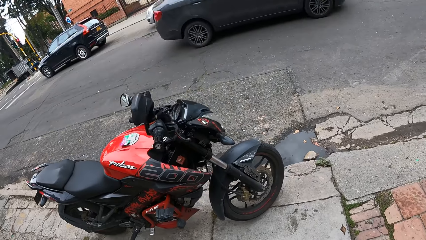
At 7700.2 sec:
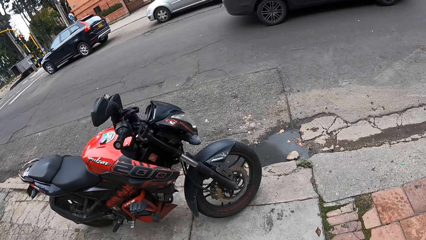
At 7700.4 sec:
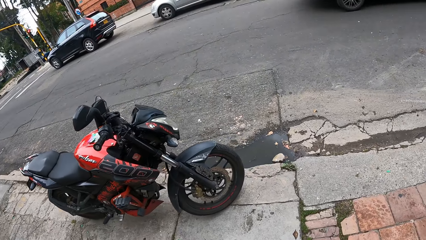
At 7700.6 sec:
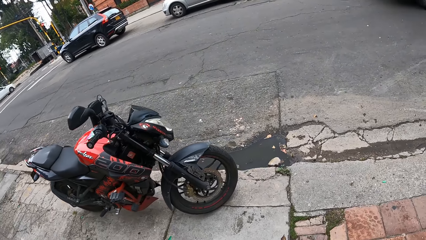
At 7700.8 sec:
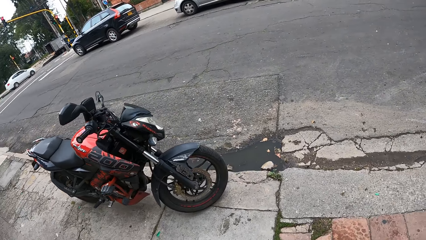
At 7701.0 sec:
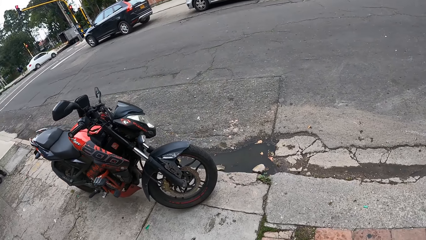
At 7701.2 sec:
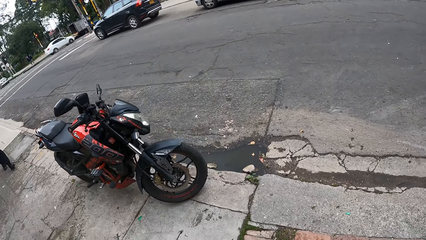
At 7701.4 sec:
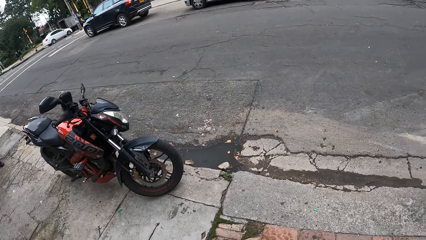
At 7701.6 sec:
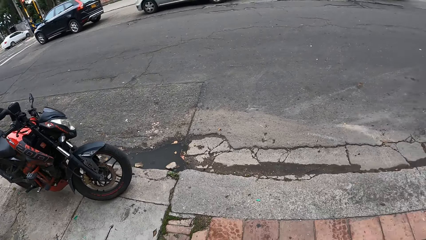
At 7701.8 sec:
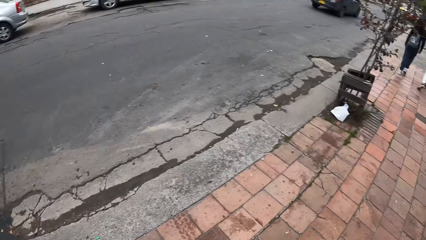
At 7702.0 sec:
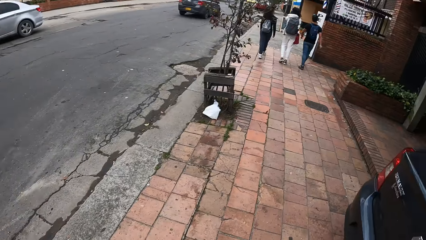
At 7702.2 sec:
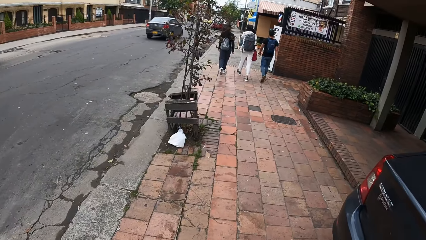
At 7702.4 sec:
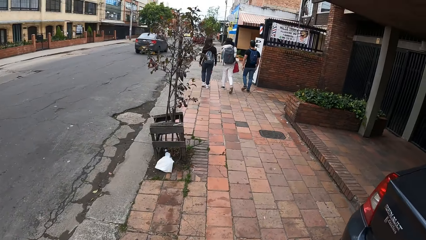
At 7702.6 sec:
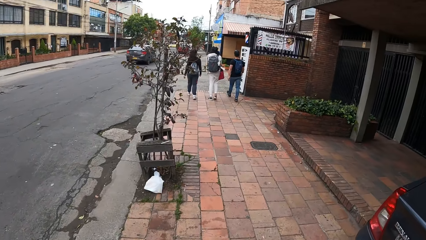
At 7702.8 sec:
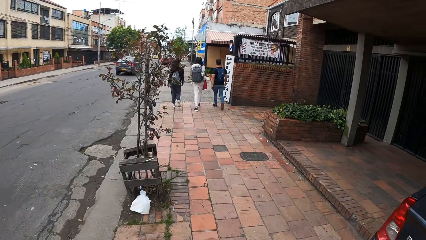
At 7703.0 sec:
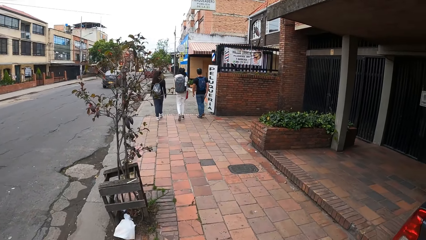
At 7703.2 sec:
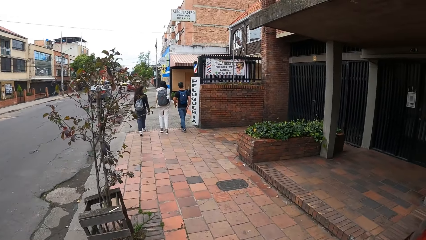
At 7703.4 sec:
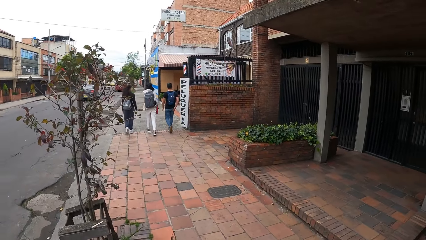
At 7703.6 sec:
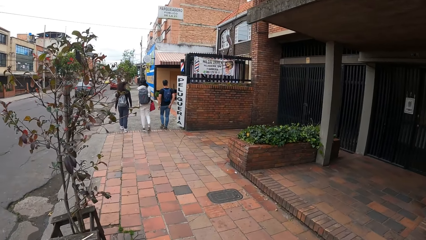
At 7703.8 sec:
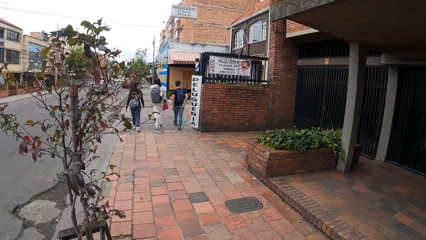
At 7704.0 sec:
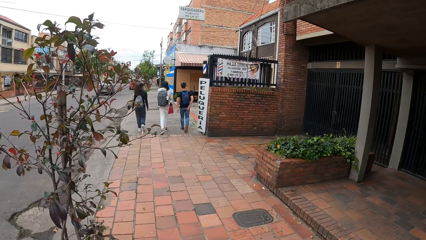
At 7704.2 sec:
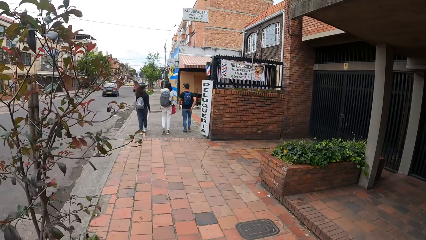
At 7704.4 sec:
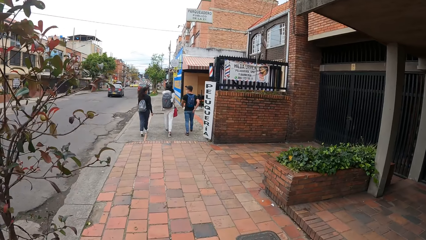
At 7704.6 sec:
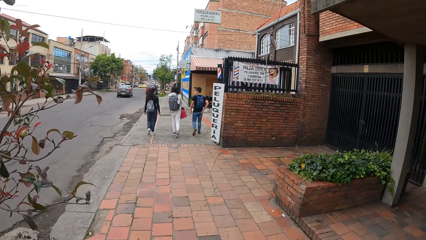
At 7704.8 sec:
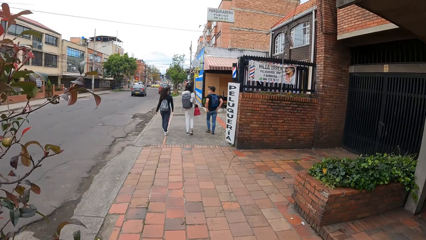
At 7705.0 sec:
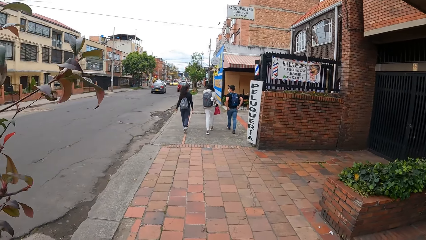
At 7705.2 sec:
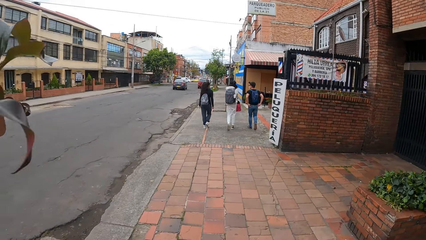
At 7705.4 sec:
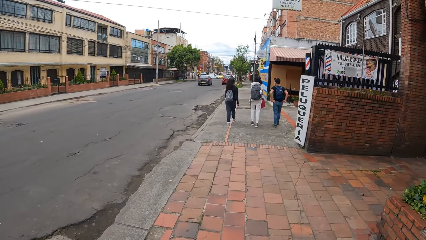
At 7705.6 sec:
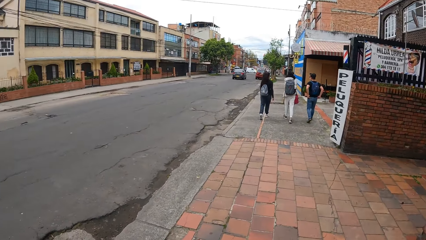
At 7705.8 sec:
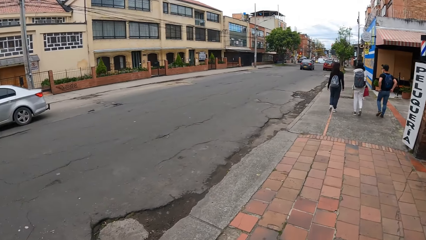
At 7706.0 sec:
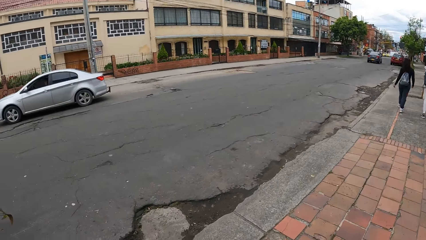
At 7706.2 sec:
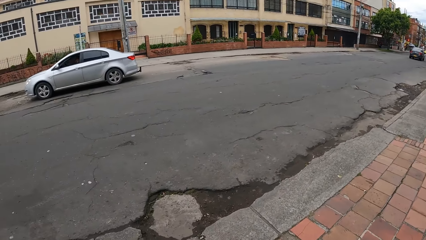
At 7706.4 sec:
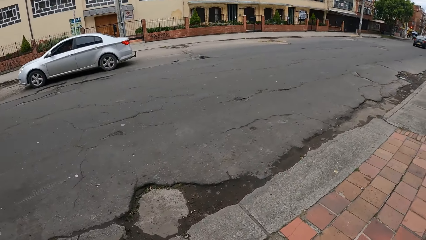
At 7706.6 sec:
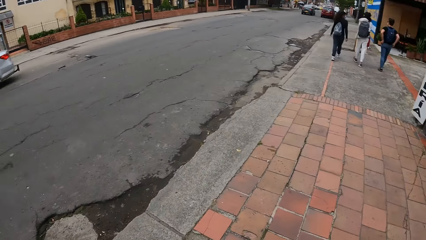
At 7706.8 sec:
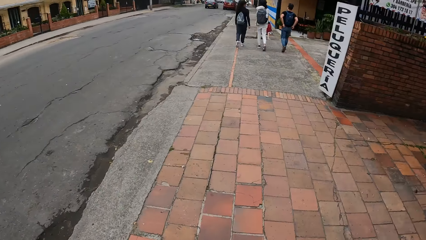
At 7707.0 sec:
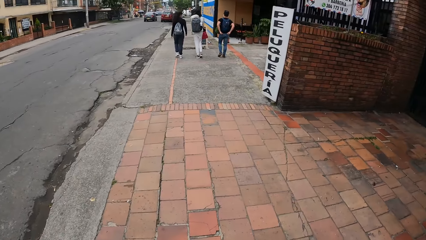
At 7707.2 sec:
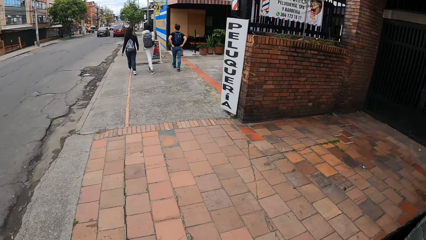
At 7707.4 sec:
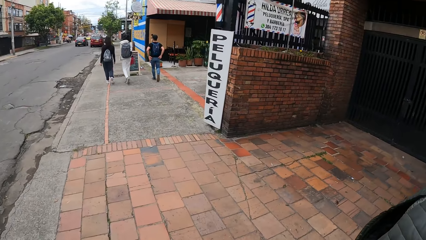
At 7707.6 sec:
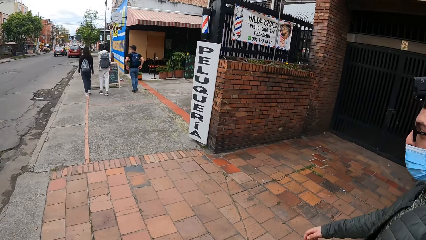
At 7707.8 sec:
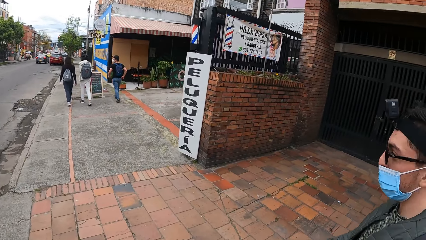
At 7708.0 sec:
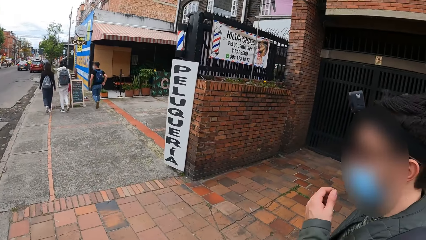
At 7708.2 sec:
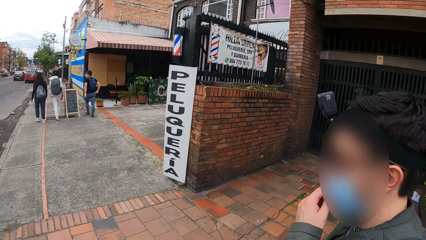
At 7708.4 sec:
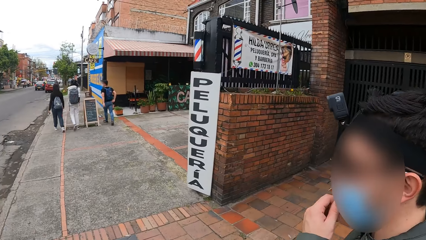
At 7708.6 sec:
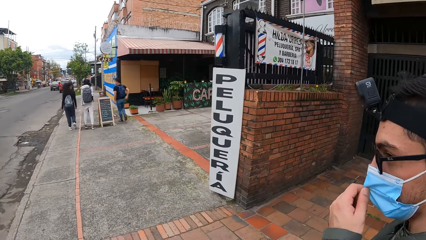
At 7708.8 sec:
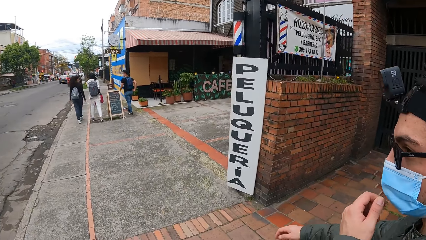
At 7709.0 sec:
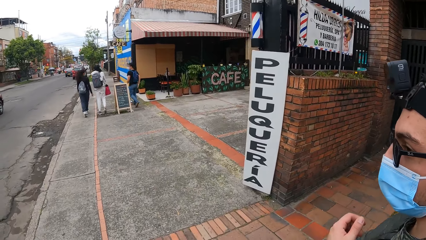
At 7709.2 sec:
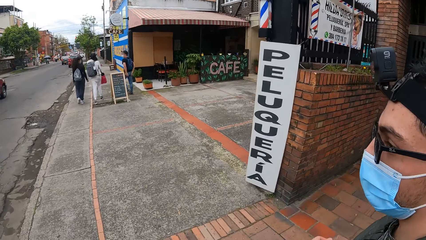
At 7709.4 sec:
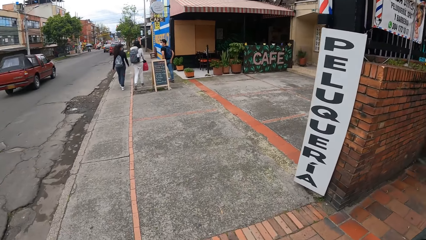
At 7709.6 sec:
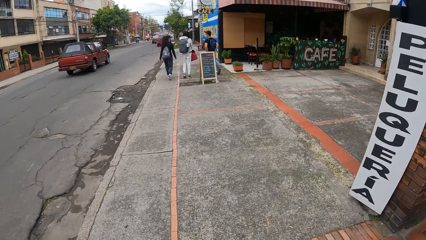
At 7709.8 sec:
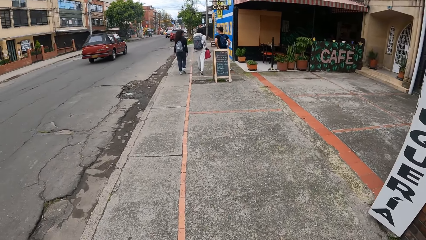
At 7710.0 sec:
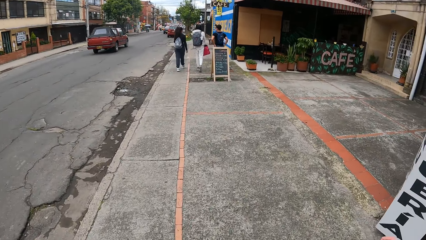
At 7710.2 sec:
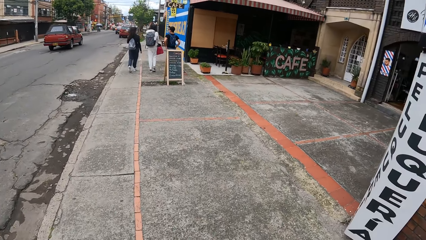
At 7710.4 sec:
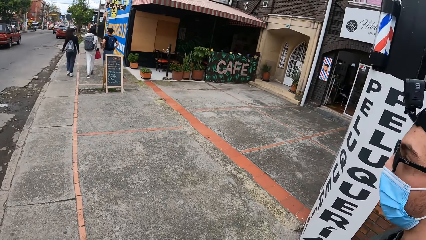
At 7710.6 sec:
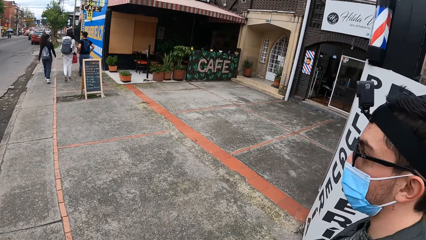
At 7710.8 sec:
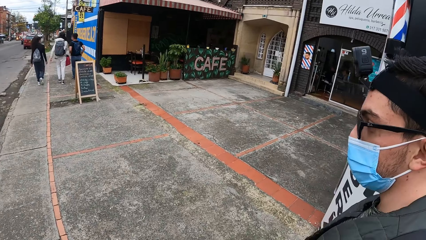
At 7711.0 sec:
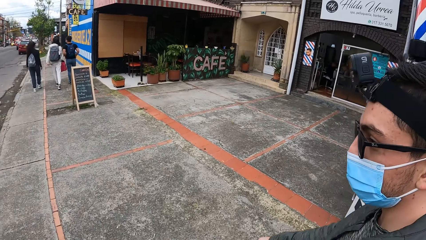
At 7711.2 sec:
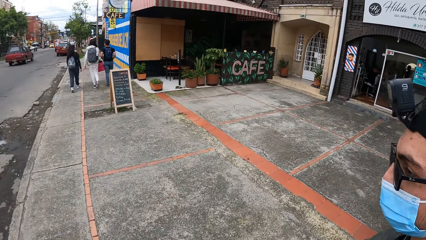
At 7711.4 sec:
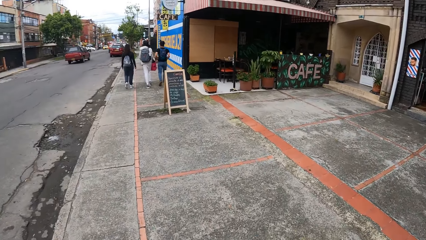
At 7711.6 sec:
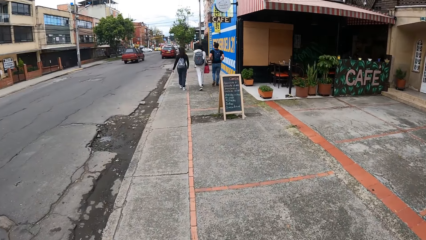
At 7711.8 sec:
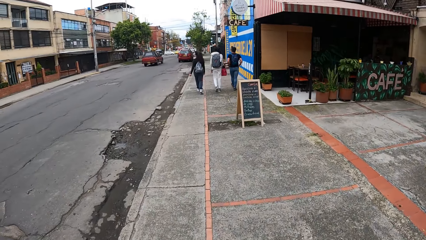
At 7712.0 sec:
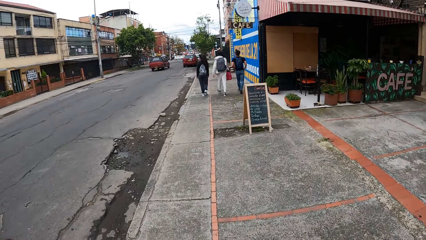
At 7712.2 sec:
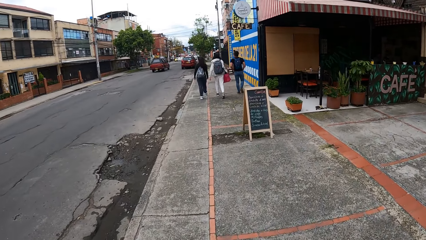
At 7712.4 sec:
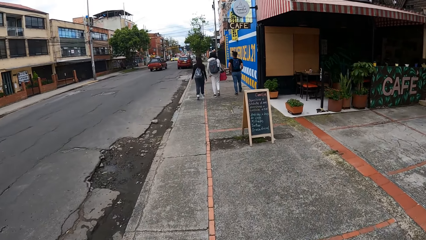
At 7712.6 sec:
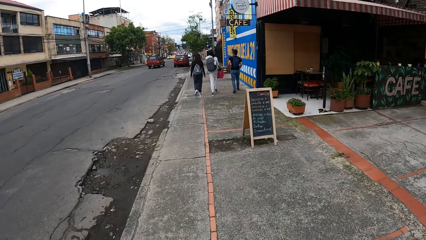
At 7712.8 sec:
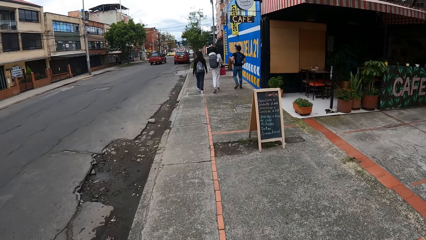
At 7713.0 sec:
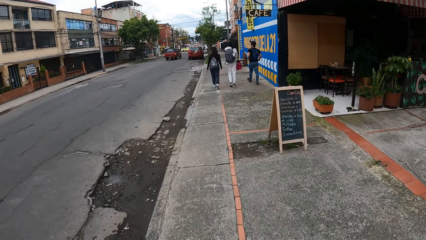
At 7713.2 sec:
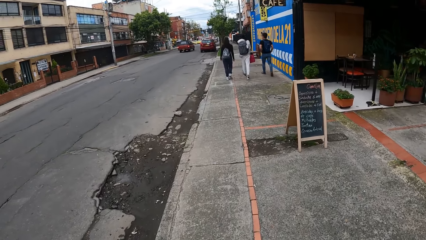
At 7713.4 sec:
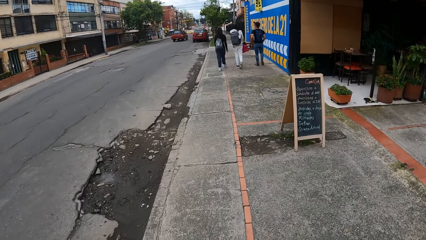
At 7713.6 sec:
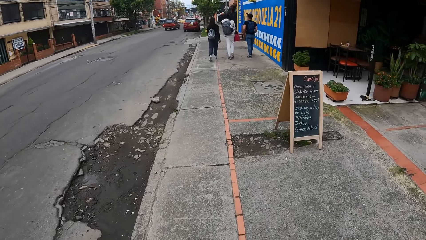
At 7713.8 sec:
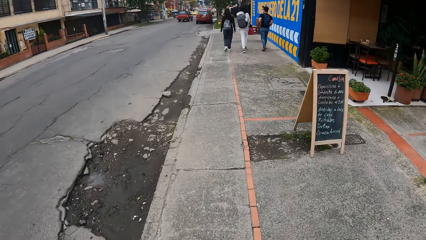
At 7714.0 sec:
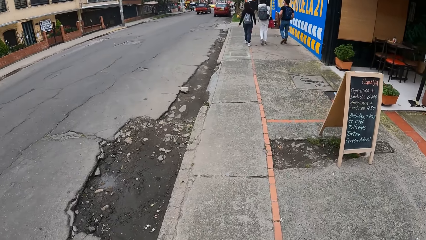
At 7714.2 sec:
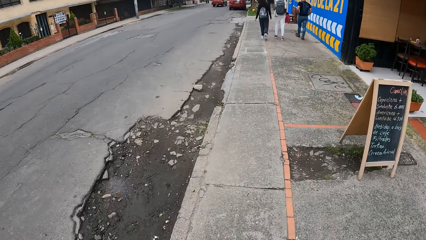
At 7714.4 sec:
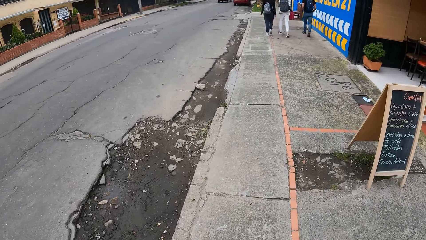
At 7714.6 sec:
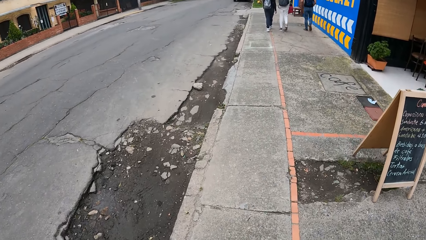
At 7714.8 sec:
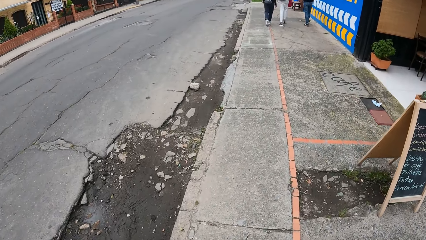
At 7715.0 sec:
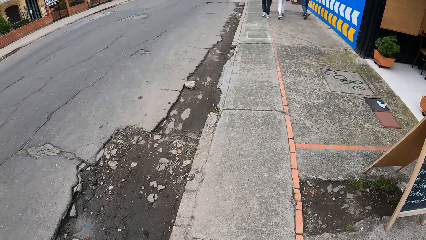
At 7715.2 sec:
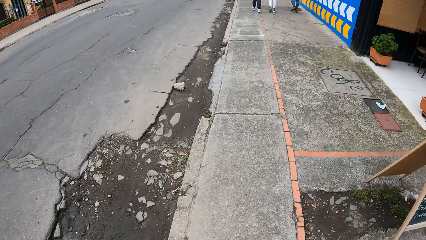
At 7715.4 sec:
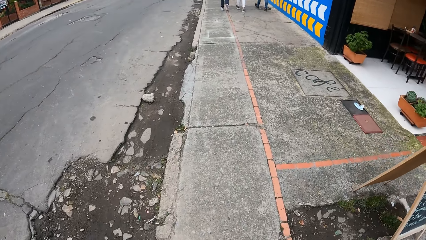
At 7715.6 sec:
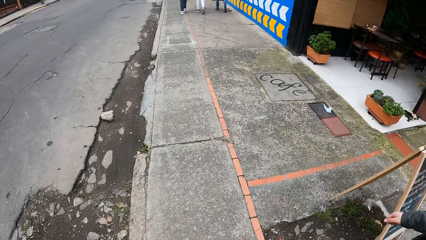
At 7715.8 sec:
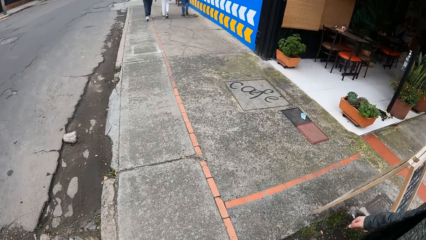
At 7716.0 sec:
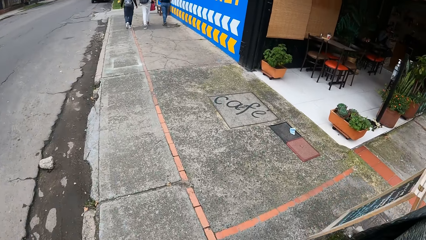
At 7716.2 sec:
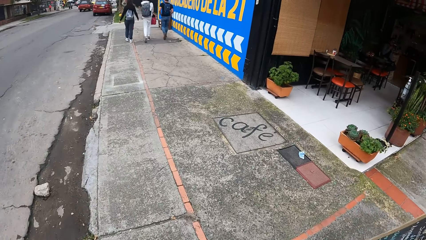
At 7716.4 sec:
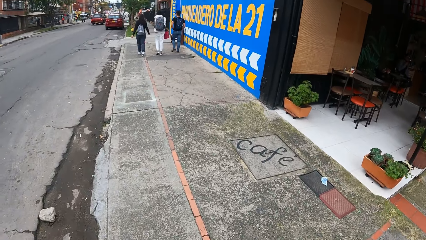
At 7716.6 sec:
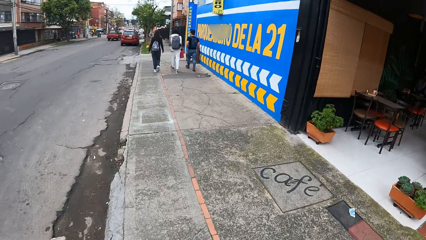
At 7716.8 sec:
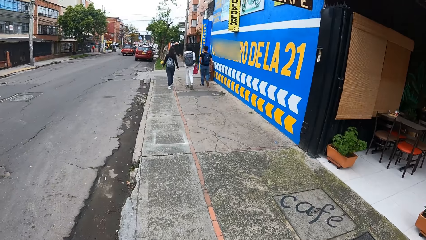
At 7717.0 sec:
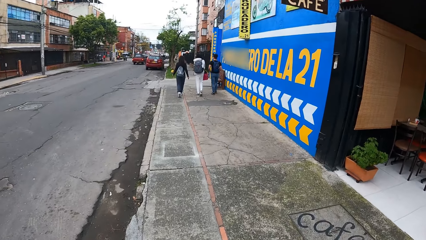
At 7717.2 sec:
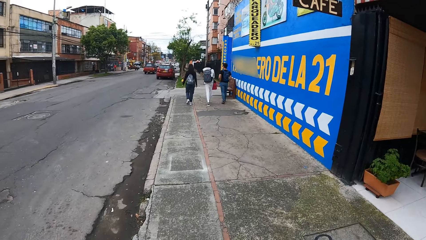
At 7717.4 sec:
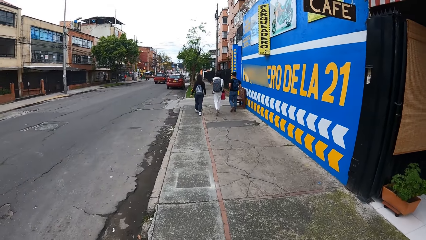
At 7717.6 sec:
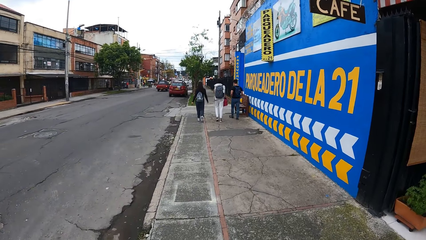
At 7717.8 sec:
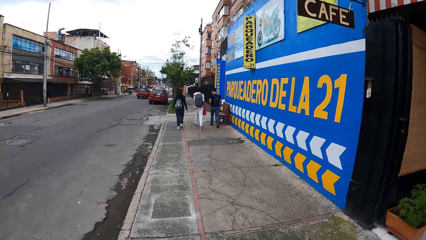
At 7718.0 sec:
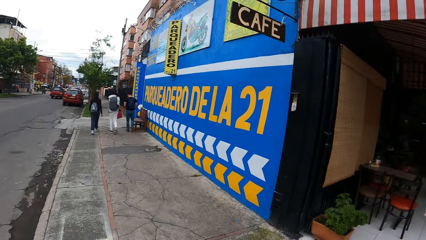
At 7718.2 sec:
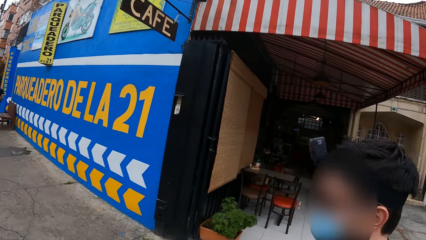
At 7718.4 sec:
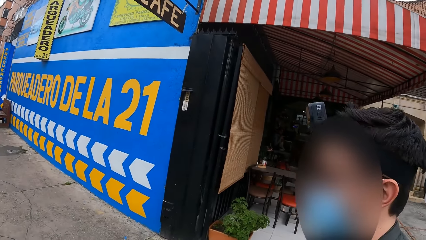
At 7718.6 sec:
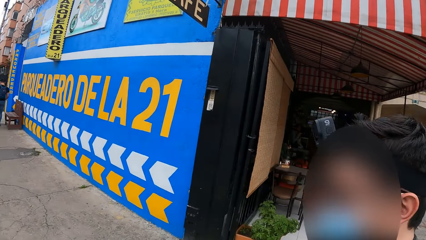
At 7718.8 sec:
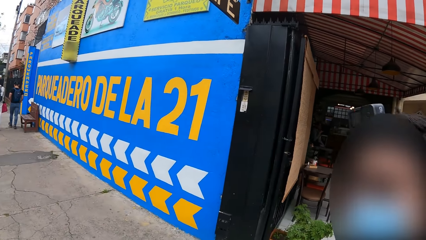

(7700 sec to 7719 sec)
A silver car drives past the camera wearer. The camera wearer looks aside. They walk in the street. The man adjusts his nose mask with his left hand. A red car drives past the camera wearer.
